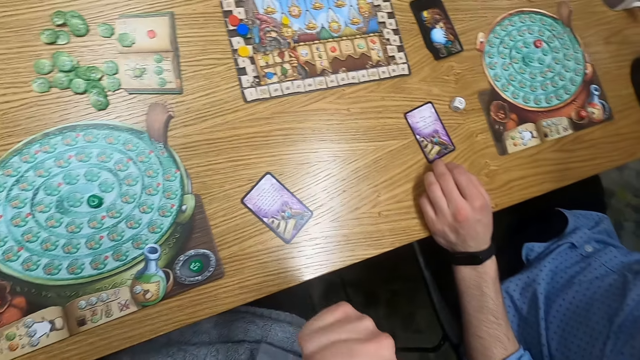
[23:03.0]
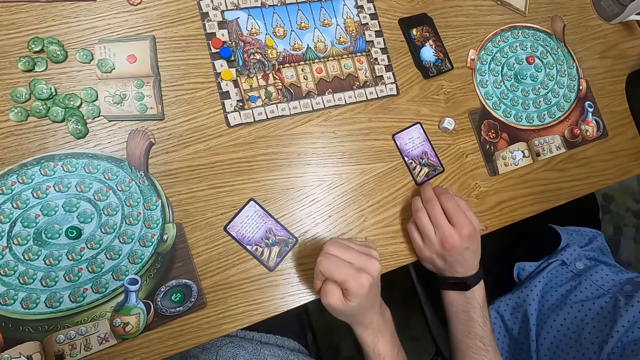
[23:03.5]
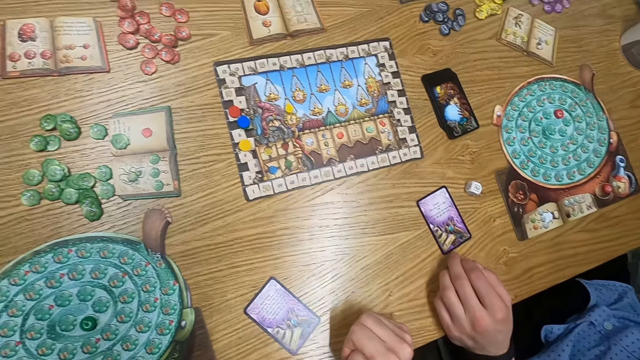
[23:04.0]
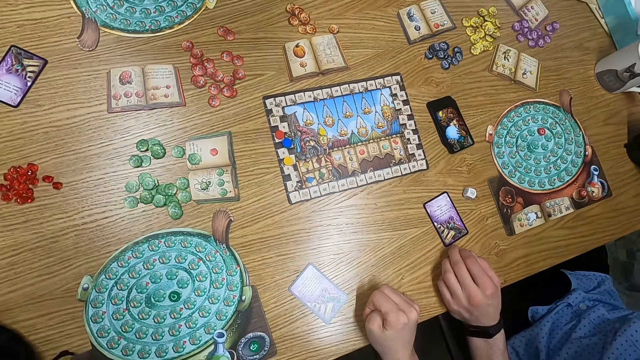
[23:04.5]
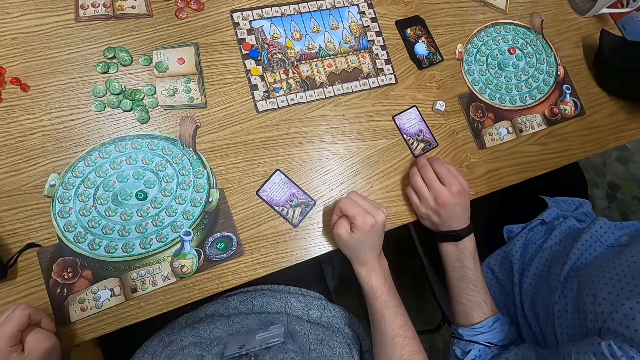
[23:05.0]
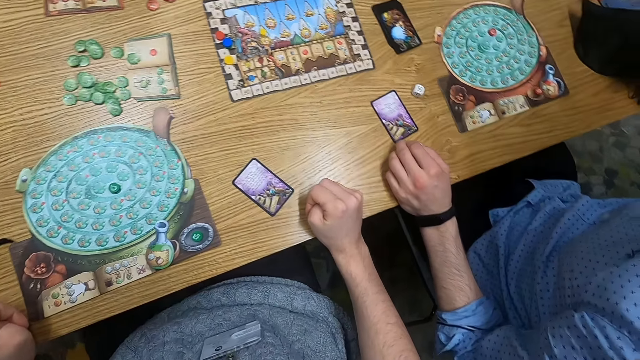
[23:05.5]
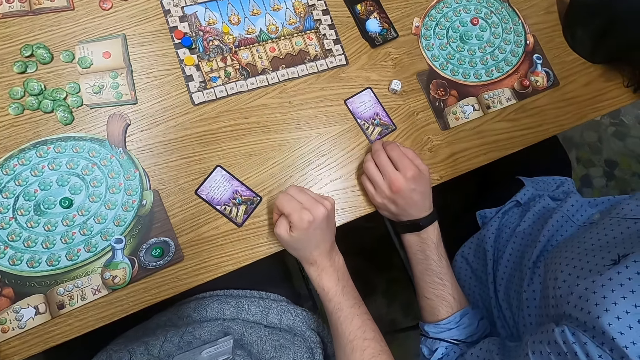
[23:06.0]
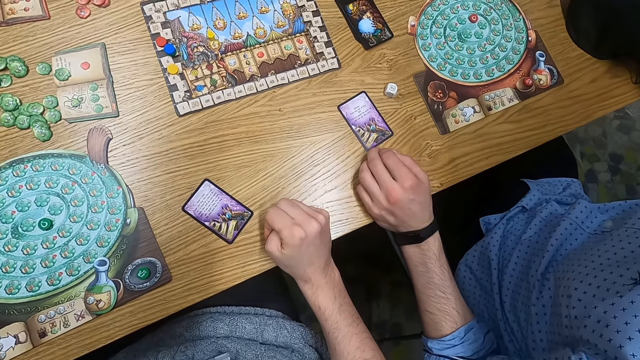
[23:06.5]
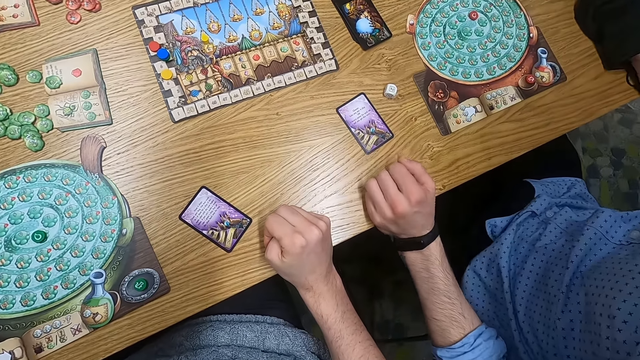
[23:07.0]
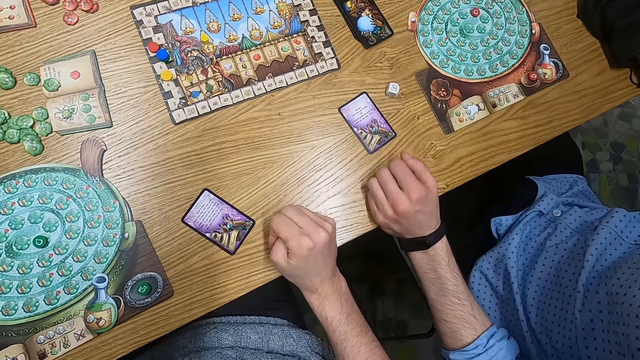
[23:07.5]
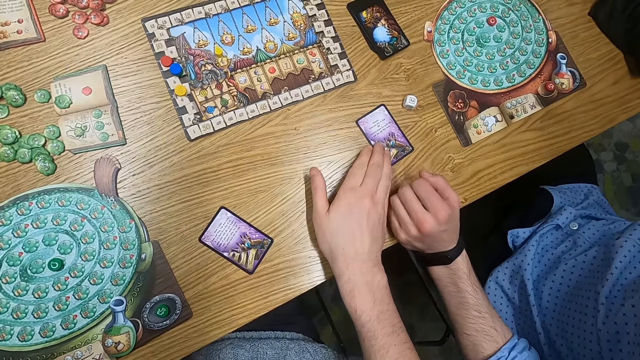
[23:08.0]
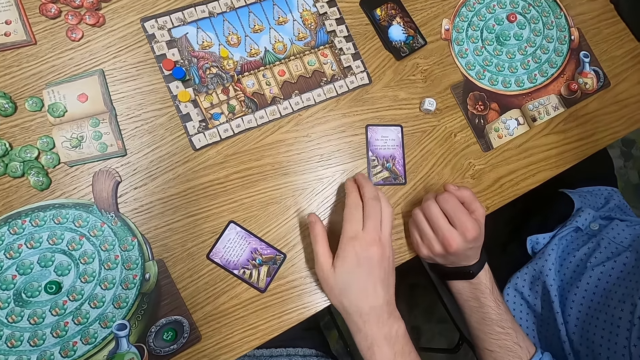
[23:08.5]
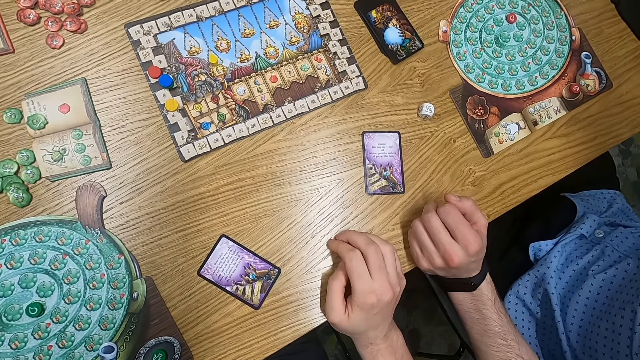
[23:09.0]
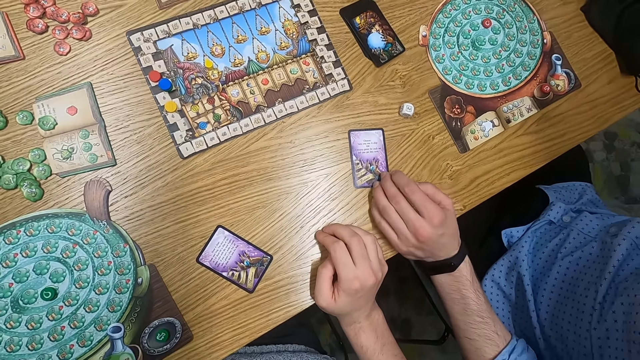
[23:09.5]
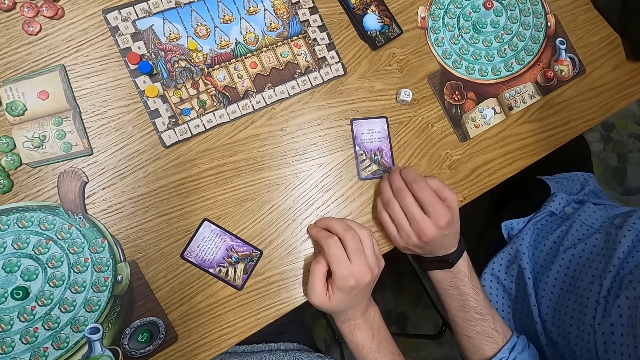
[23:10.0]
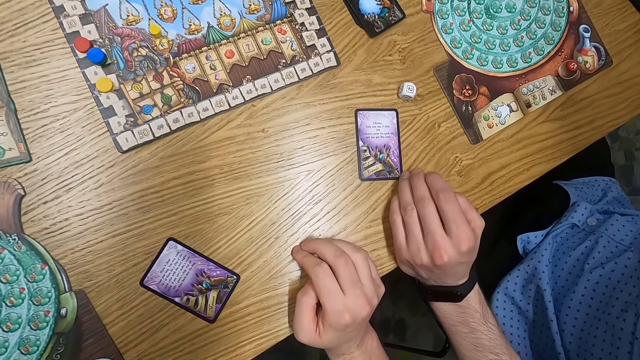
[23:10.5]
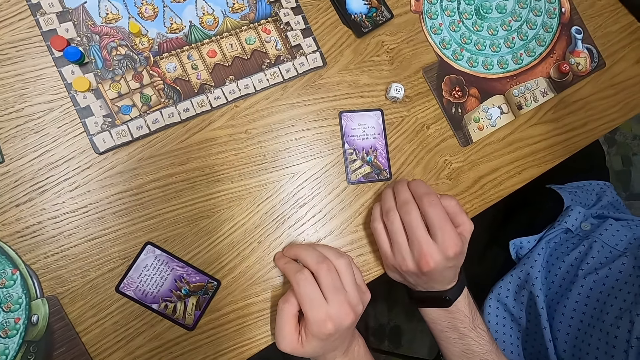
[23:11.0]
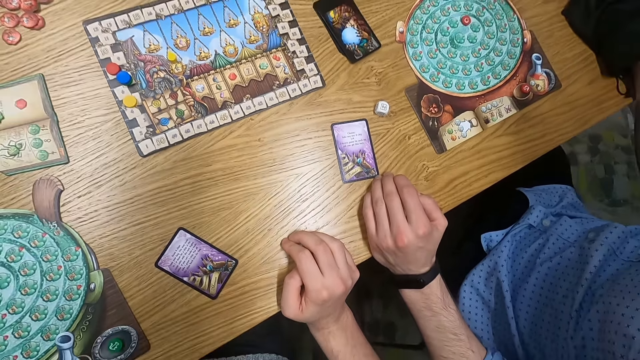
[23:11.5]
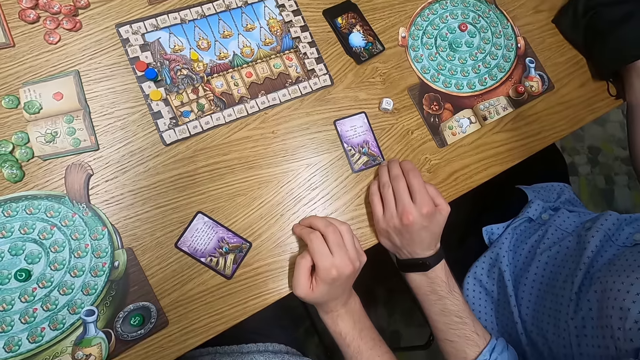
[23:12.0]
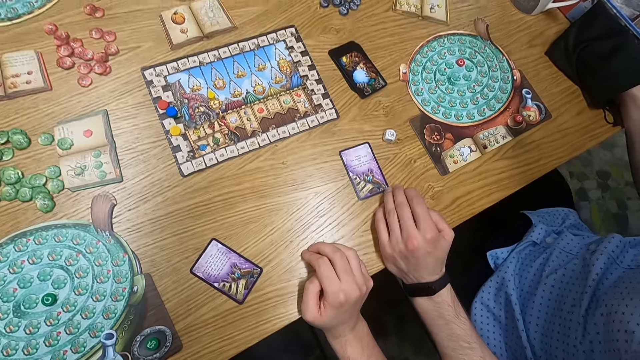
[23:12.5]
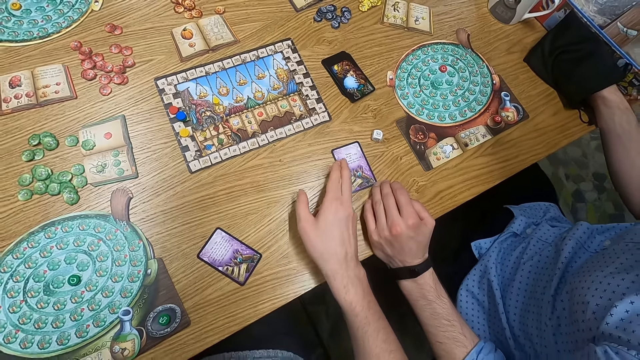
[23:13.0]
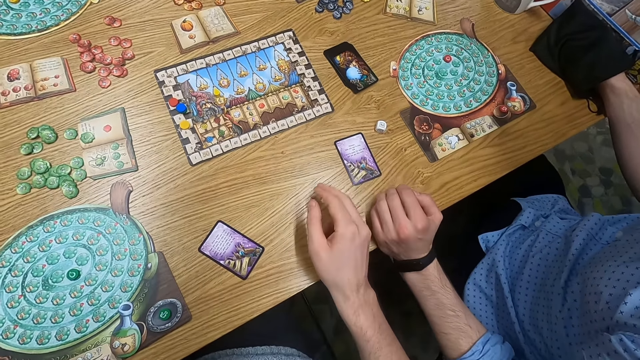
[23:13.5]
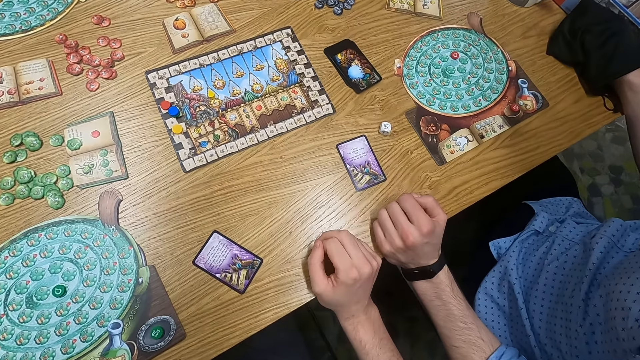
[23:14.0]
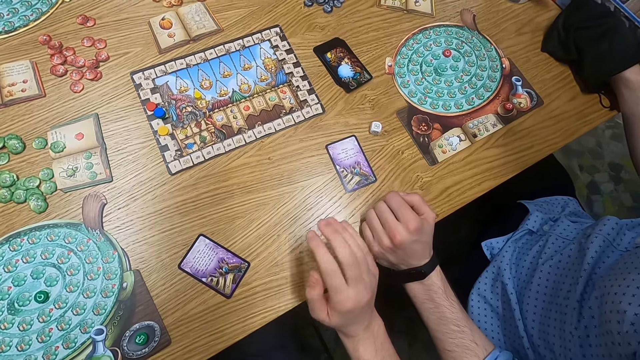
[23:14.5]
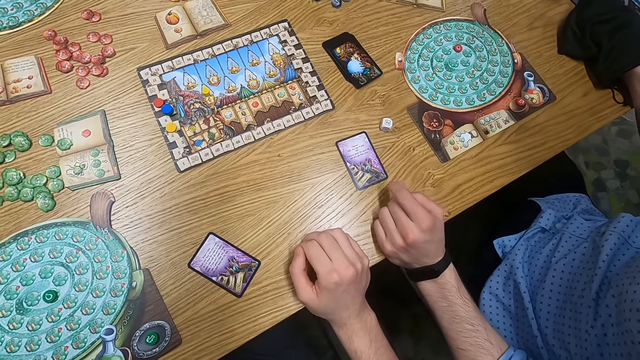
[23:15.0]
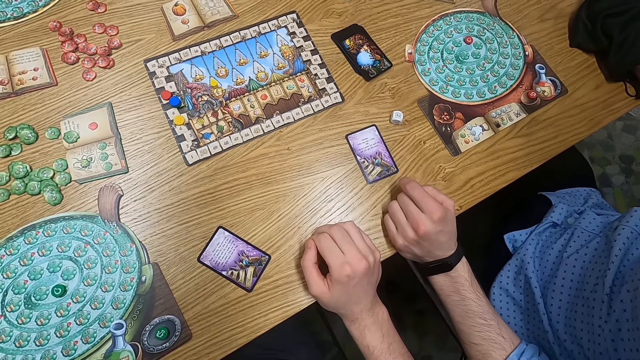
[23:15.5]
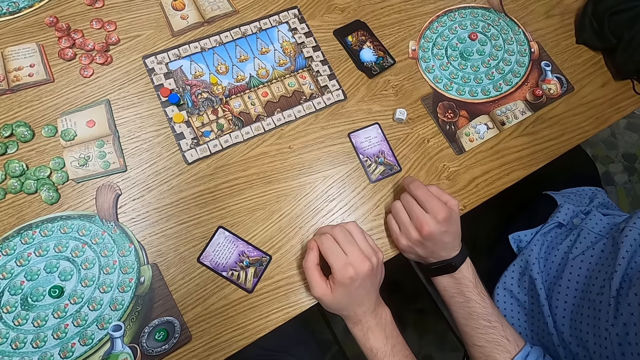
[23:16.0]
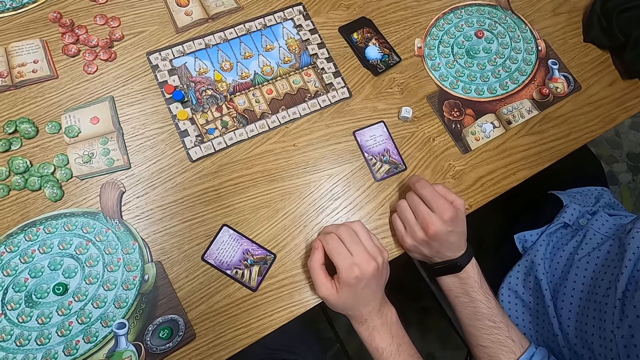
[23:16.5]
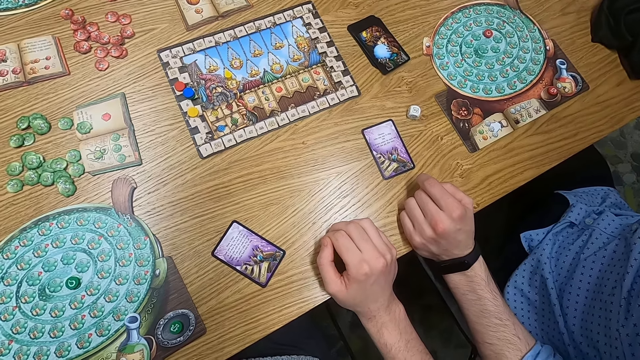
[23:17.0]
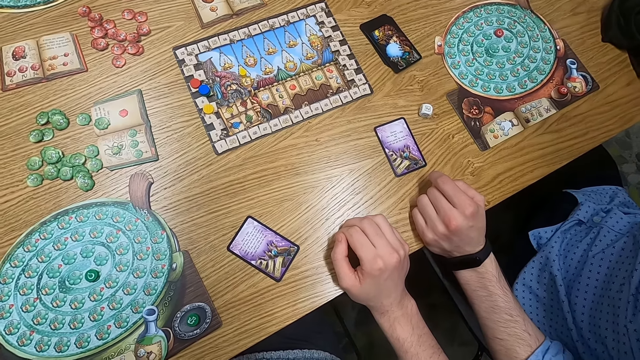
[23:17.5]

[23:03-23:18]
The camera wearer holds a playing card on the table. They touch the card. They turn to the side. A man touches the card. The camera wearer holds the playing card on the table. They turn to the side.

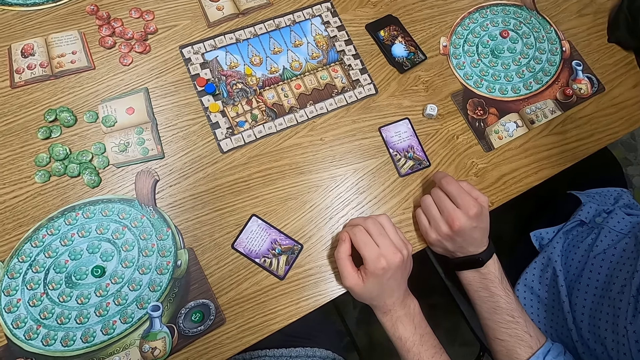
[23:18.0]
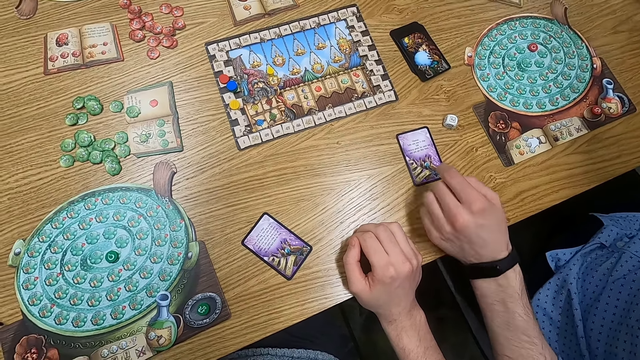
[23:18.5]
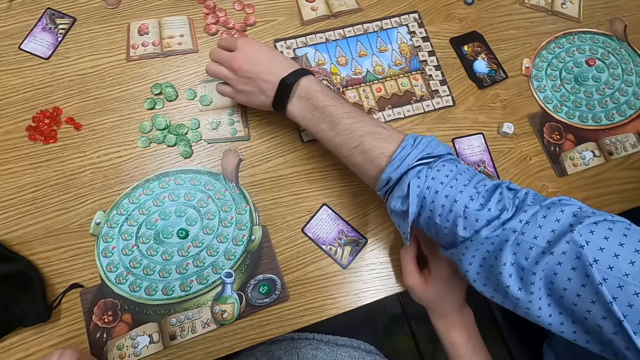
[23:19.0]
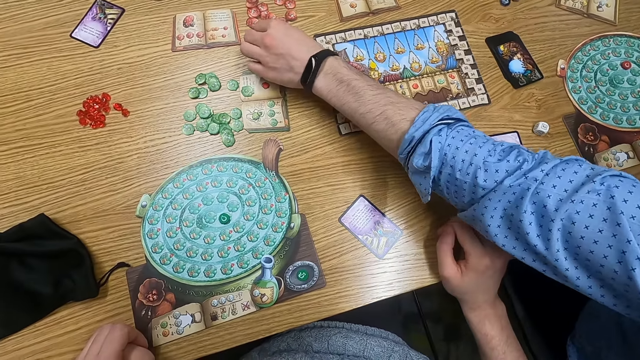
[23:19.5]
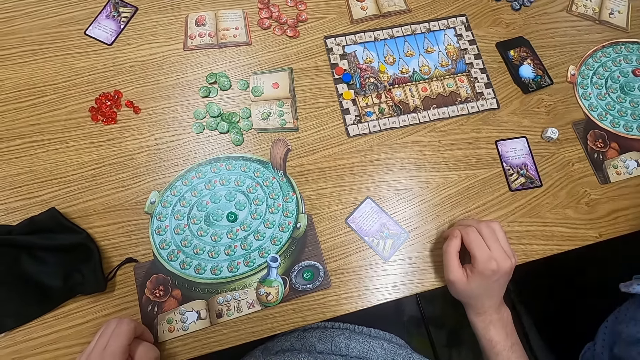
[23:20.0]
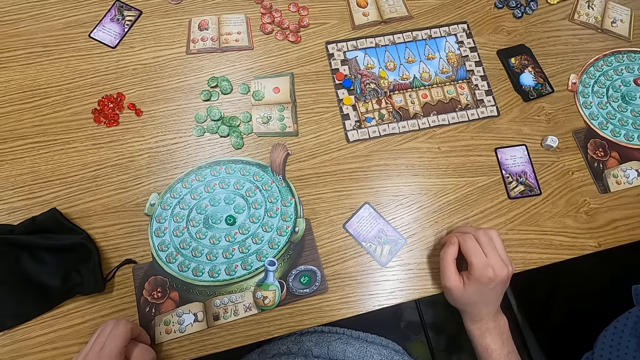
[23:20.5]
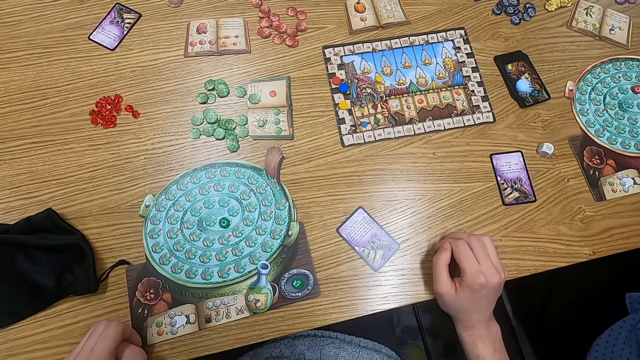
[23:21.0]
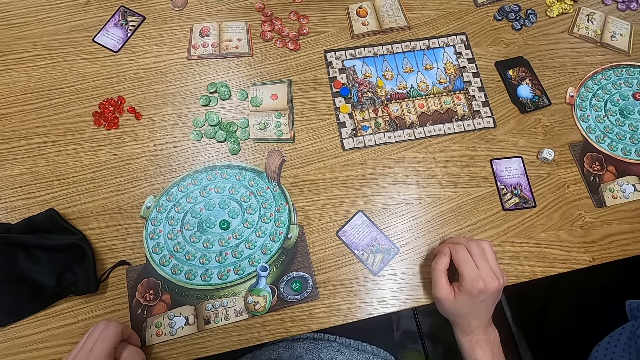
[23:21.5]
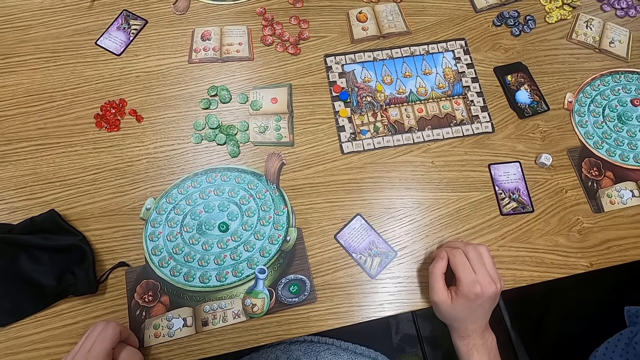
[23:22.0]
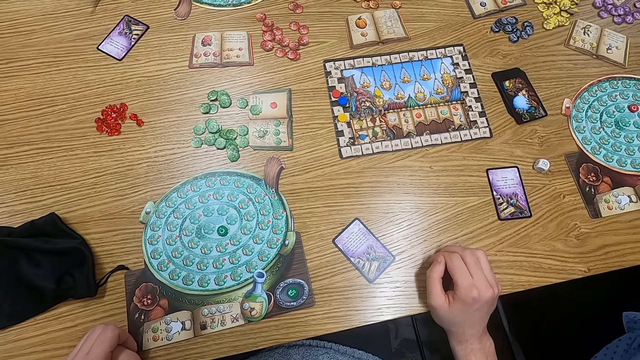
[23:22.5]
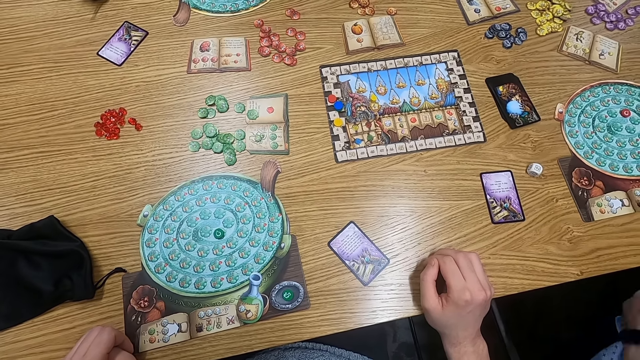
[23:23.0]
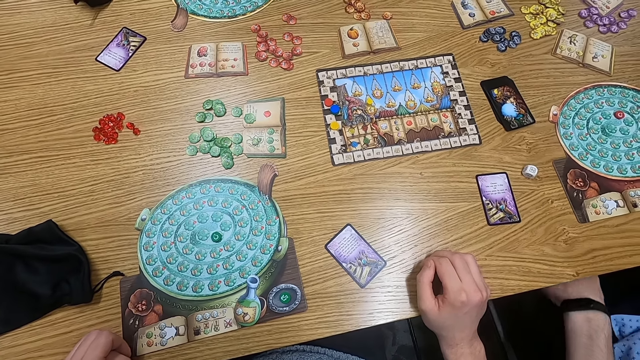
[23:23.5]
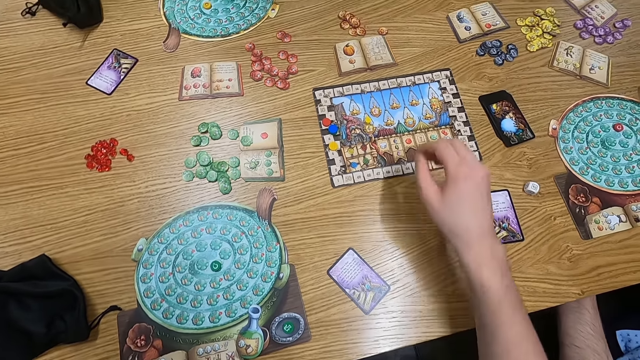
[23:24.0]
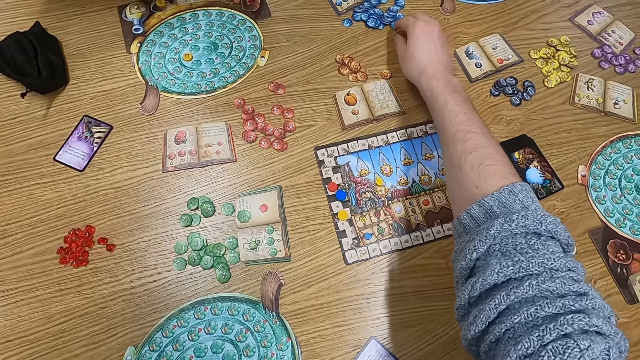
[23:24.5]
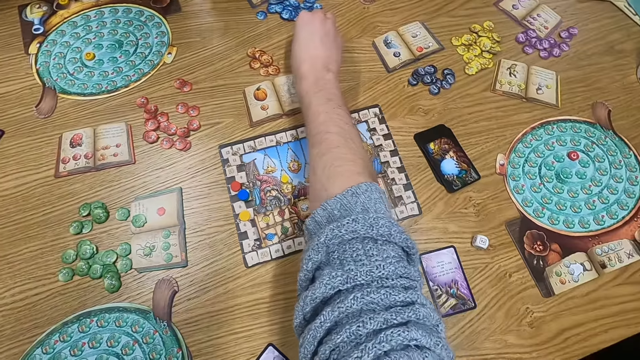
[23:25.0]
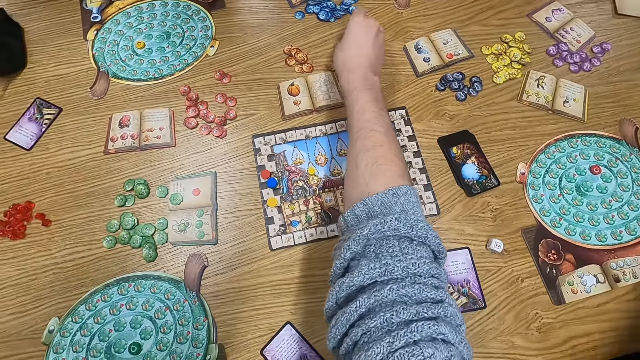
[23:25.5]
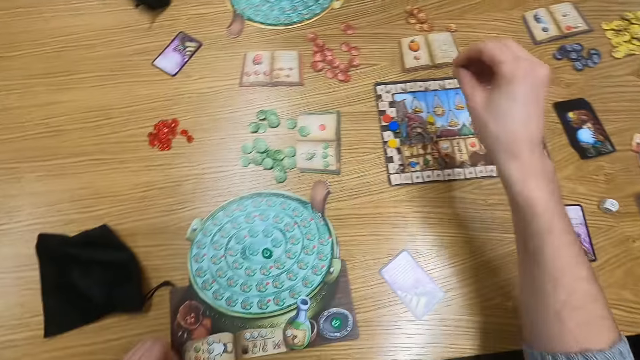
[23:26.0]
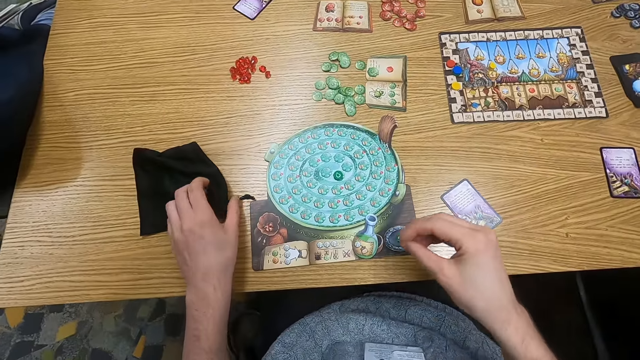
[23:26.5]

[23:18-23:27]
A man holds a point token on the table. He picks a counter. The camera wearer holds the point token on the table. They pick the counter. They turn to the side.
